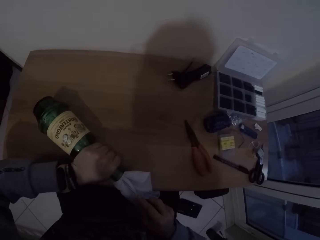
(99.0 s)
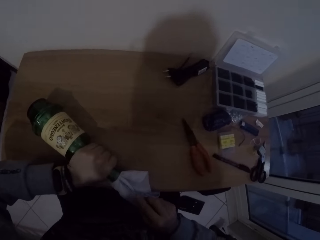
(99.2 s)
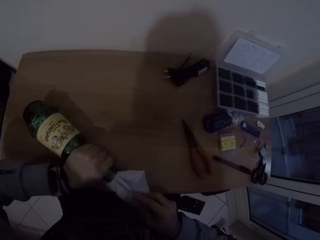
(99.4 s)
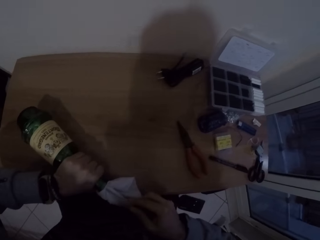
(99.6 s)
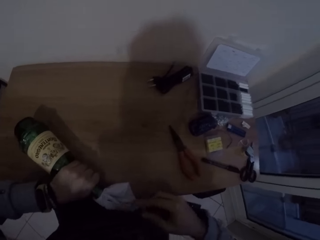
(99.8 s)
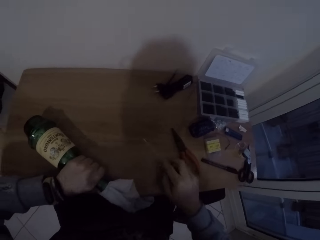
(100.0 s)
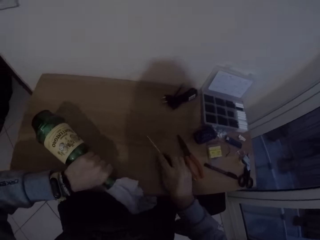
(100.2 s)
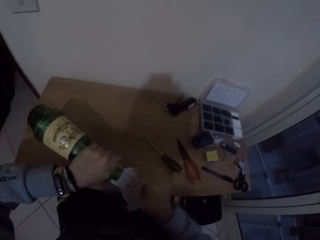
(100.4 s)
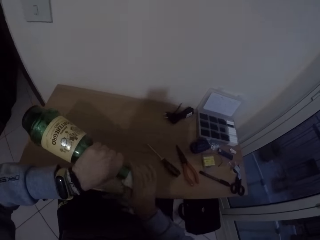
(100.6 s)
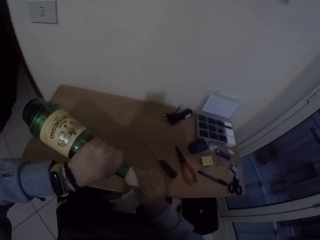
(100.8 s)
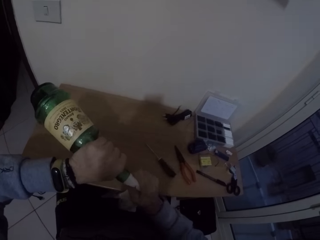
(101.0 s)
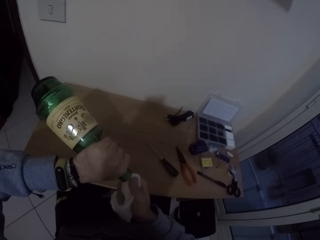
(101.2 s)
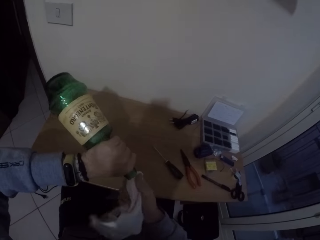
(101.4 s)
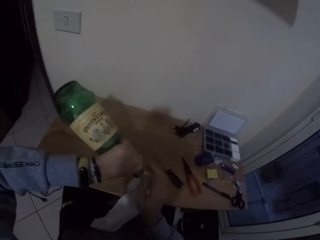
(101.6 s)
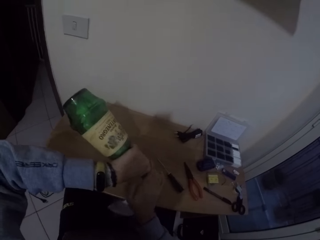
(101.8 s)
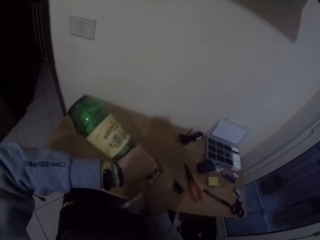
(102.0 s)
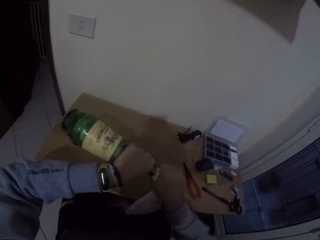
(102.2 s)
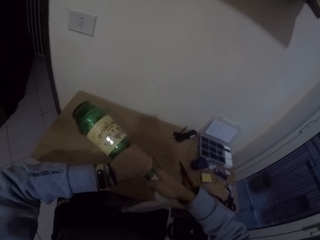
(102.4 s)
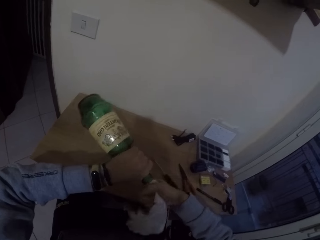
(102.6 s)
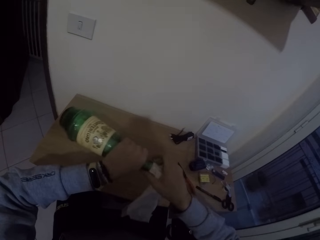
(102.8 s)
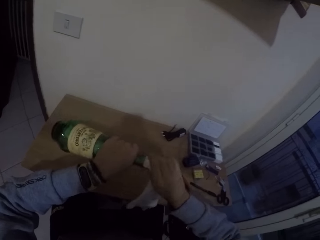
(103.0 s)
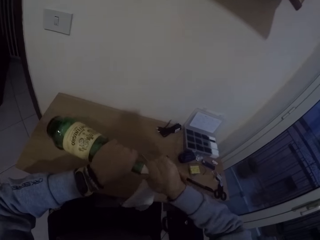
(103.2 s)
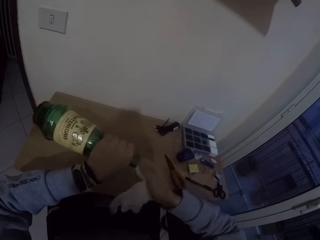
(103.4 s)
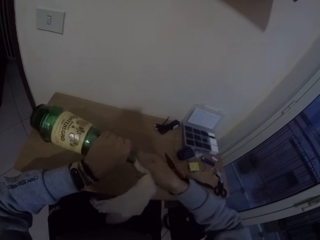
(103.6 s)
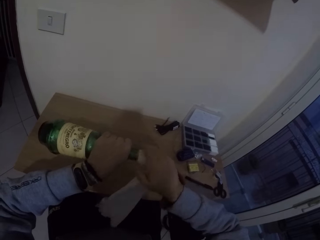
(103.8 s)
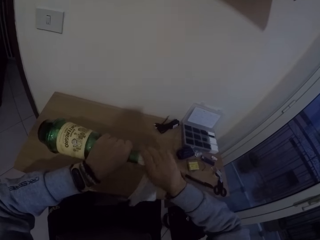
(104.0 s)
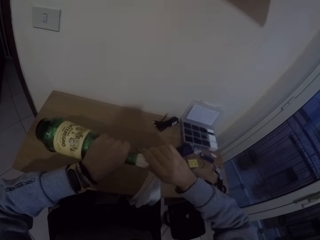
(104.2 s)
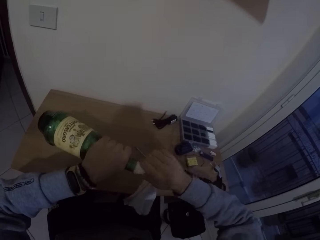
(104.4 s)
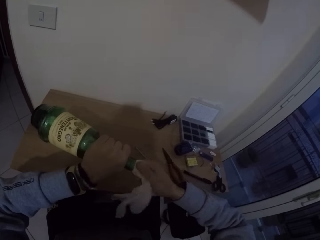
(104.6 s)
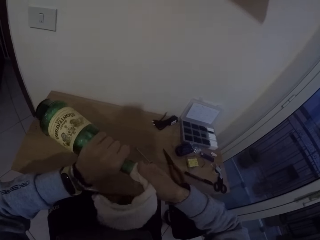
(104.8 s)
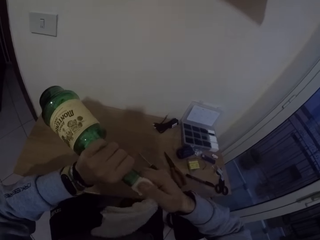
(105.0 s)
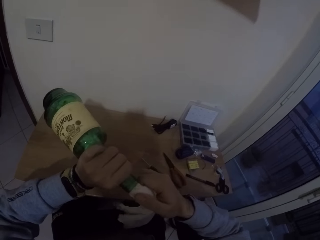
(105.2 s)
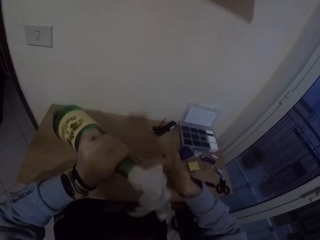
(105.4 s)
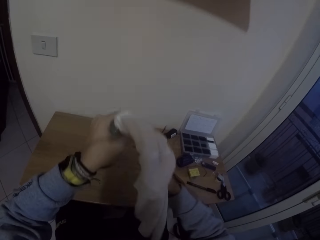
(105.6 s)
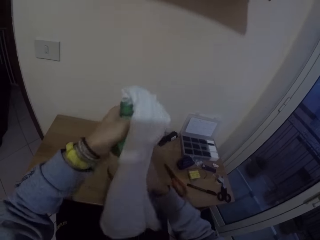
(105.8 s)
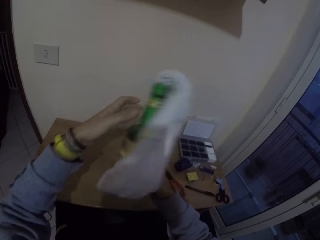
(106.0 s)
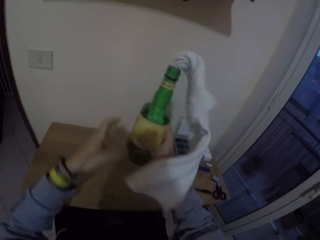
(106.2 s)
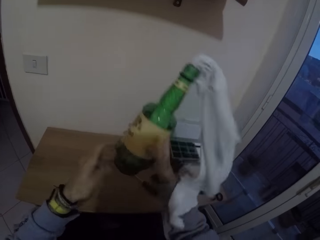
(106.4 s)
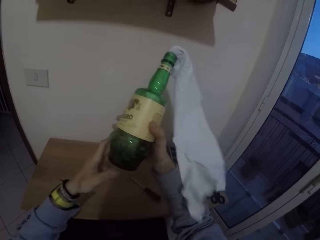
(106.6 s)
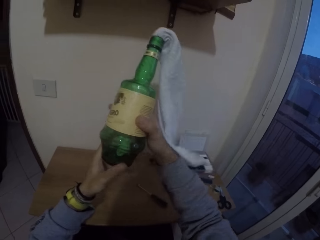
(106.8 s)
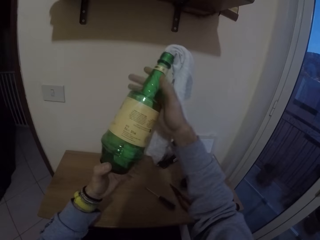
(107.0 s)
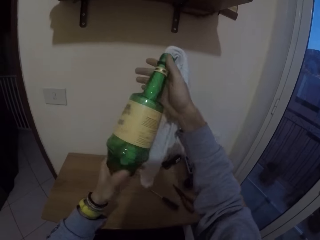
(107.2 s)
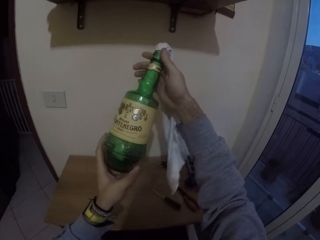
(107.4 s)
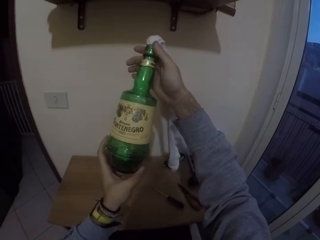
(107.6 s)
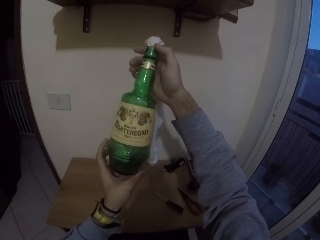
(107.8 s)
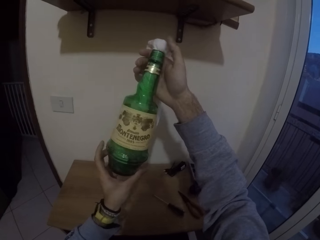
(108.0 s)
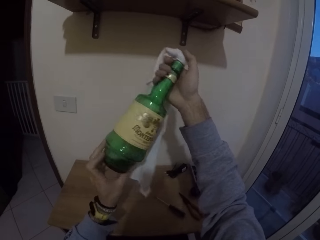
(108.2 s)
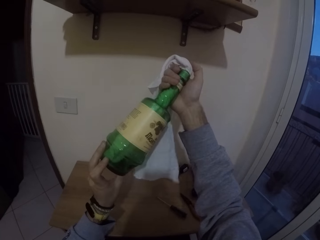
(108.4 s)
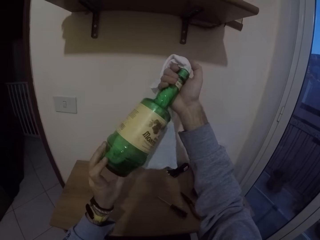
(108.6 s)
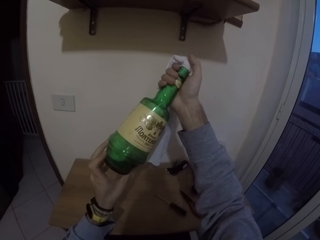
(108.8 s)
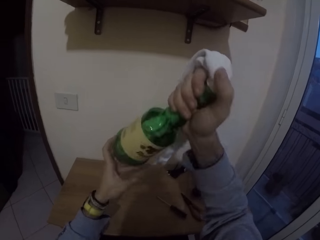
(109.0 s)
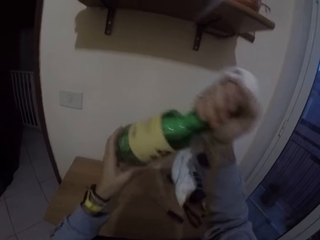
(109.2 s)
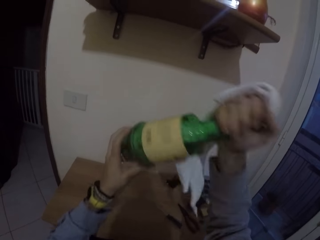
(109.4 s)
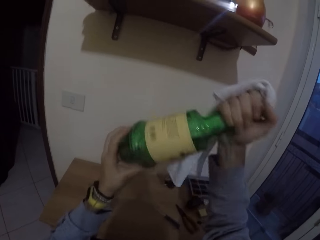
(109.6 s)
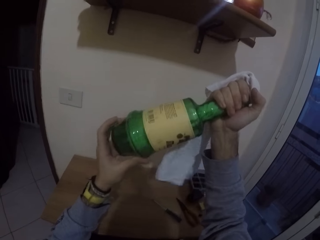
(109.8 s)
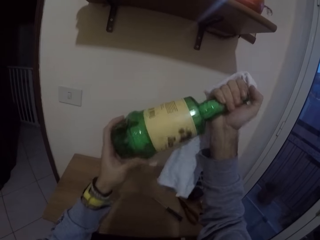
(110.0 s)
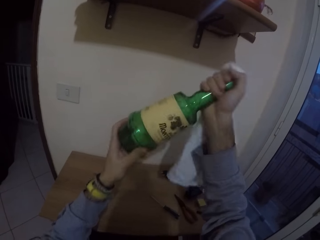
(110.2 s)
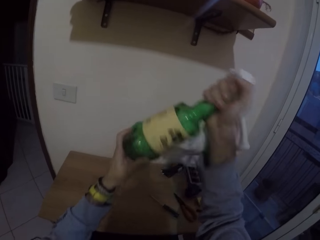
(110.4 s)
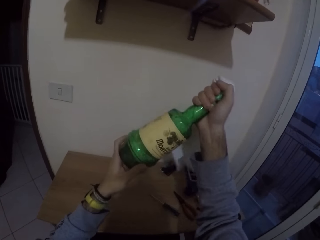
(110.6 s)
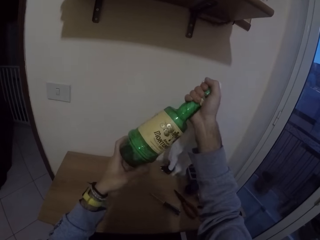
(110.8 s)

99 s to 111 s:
The camera wearer drops the screwdriver on the table with his right hand. He puts the napkin in the bottle with his right hand. He shakes the bottle with both hands. He stares at the bottle. He shakes the bottle with both hands.

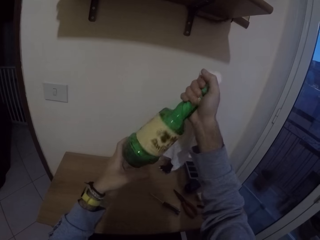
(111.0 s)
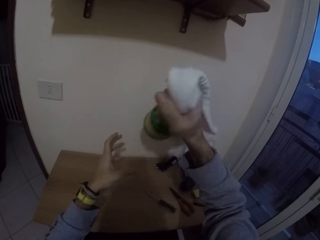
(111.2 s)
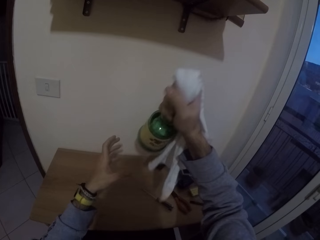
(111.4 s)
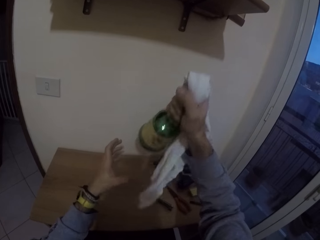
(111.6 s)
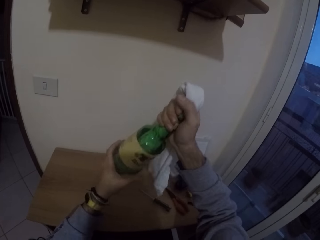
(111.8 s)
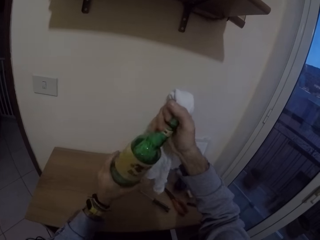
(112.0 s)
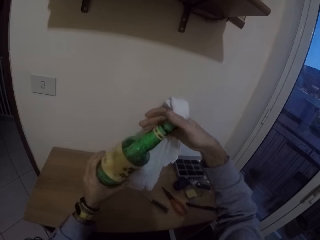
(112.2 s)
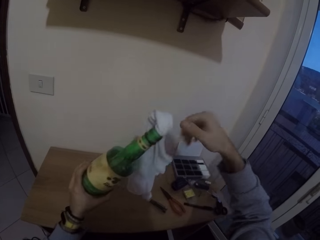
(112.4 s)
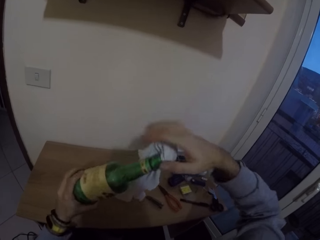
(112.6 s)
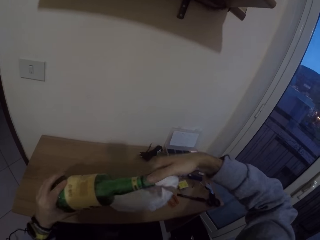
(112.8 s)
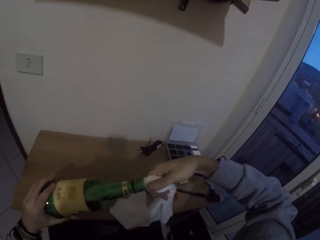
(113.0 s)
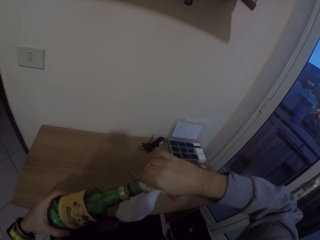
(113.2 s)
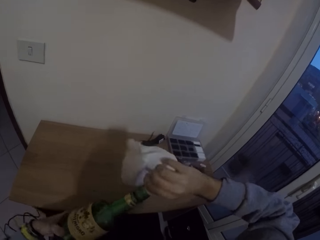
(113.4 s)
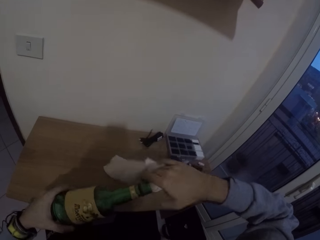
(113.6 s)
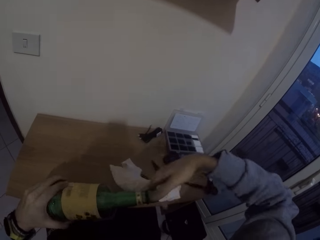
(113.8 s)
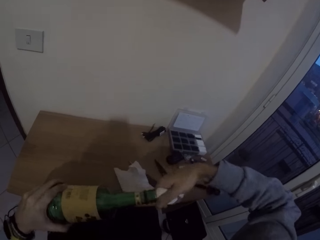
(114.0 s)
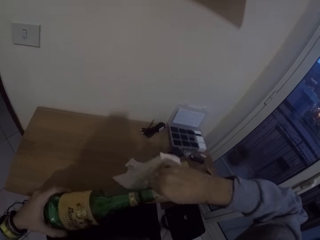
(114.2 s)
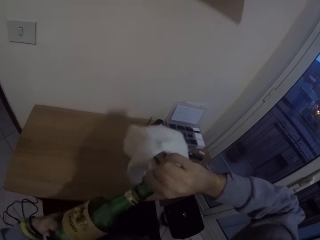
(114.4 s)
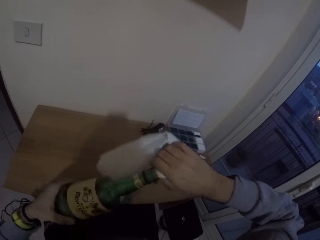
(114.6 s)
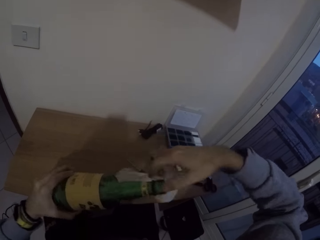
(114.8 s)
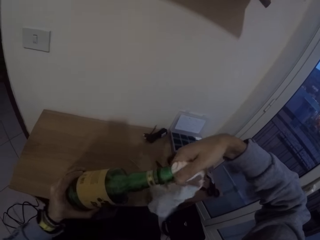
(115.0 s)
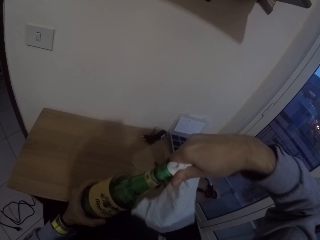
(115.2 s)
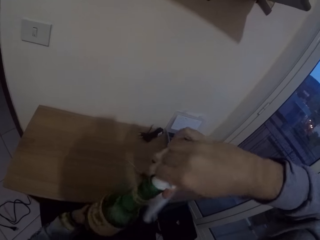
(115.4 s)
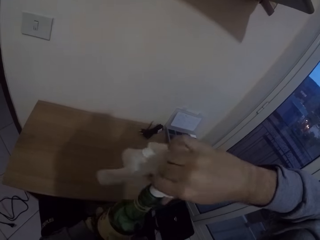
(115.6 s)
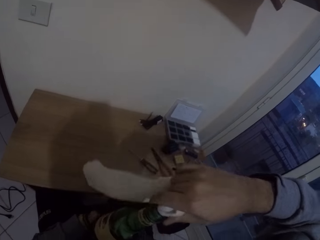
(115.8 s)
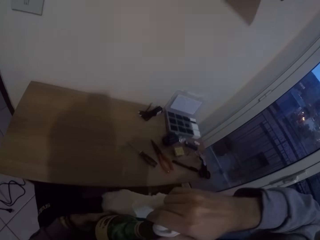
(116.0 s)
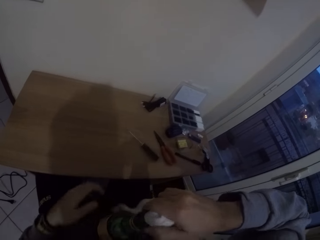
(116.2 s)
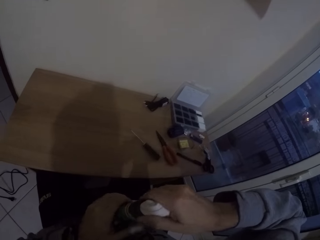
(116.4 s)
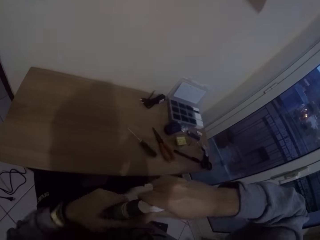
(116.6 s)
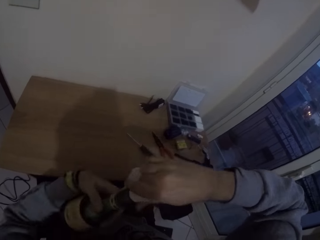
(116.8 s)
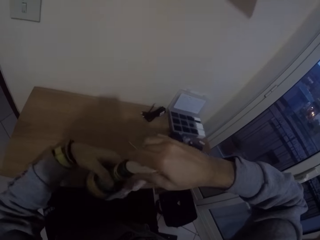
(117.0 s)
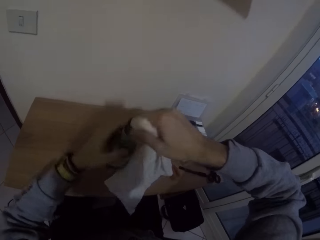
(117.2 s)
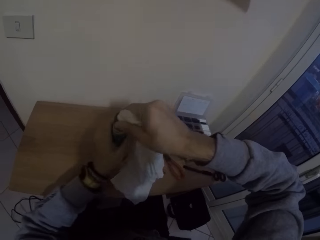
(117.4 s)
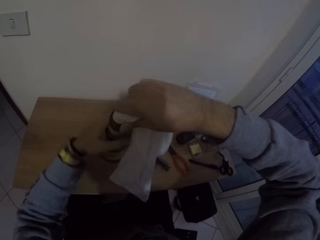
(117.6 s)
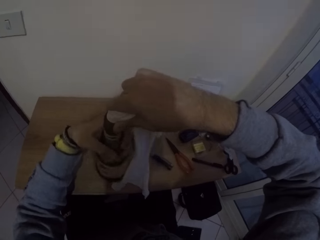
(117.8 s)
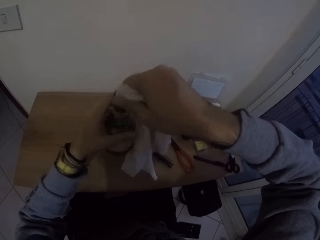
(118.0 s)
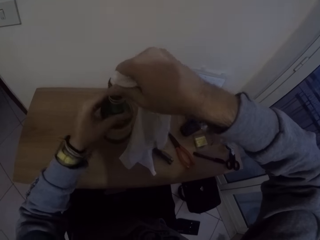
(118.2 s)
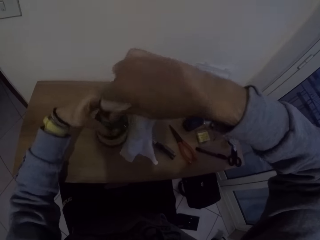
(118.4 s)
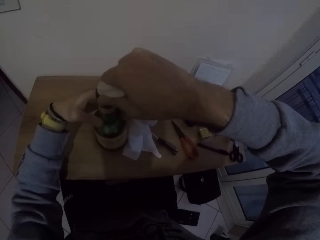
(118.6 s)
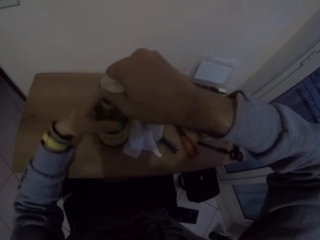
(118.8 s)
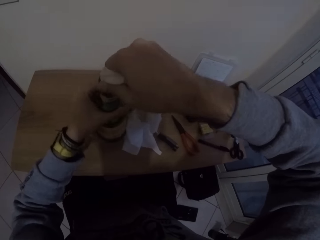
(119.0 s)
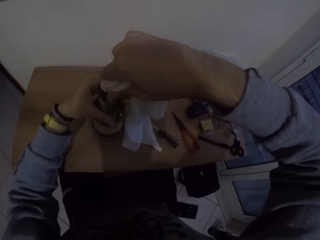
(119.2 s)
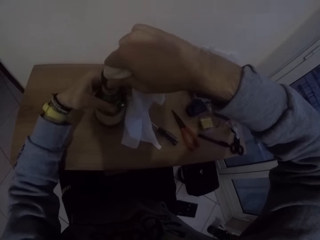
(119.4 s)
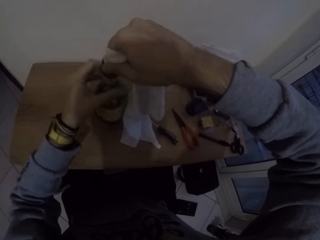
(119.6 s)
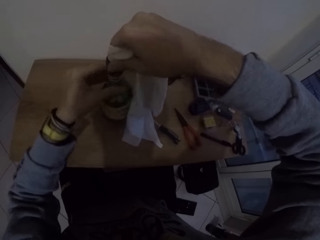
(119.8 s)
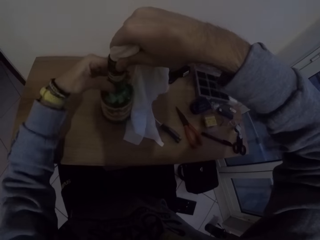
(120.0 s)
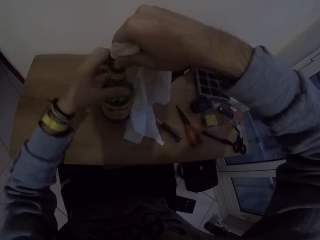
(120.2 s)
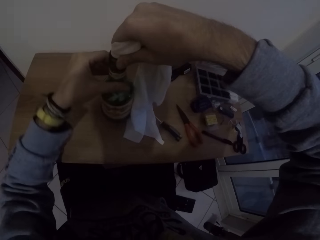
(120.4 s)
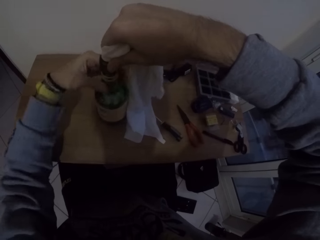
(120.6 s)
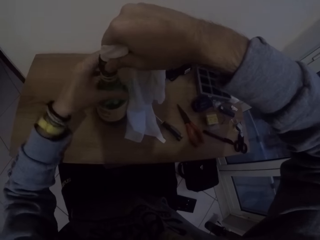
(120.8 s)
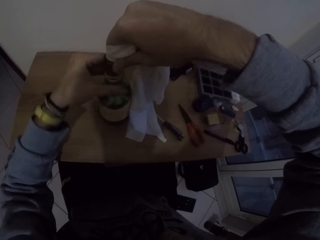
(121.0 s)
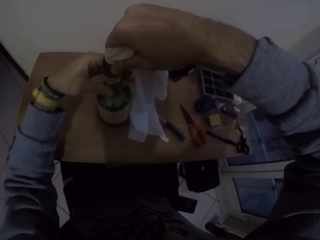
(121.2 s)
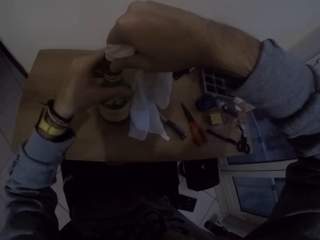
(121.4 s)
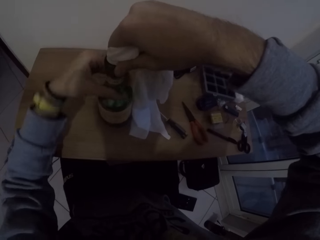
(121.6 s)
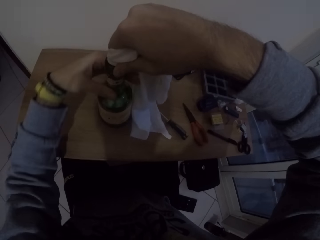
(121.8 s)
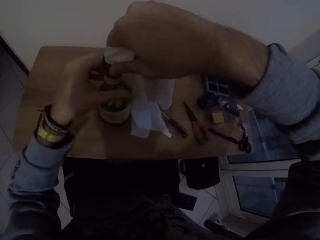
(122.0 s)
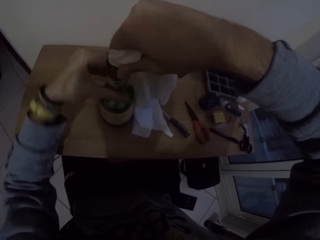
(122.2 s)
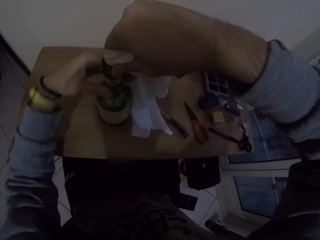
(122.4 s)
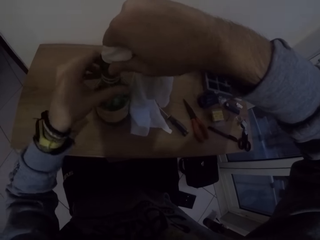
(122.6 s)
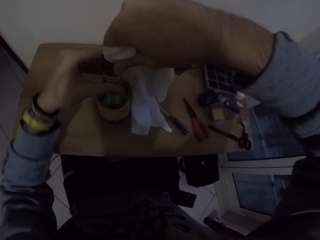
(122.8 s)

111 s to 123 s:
The camera wearer puts the napkin or cloth in the bottle with his right hand. He places down the bottle. He fixes the cloth in the bottle with his right hand. He rotates the bottle on the table.
